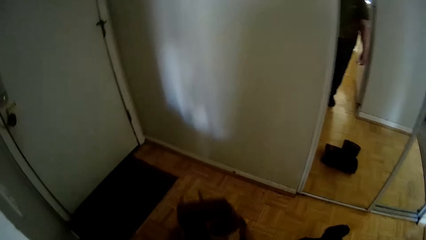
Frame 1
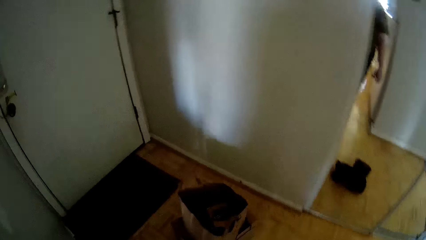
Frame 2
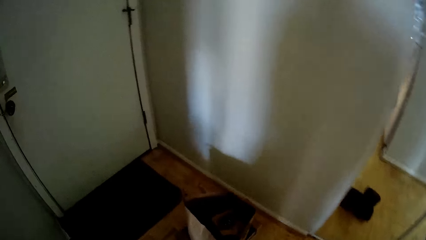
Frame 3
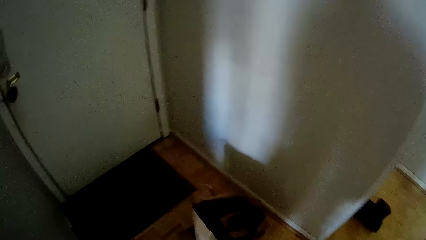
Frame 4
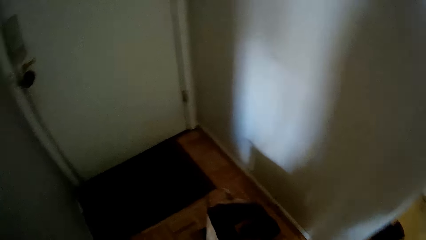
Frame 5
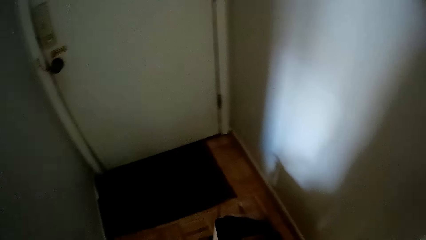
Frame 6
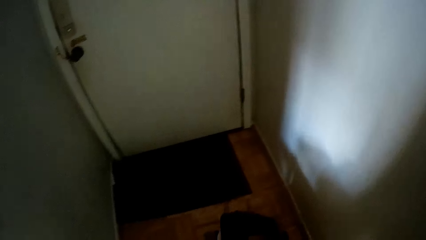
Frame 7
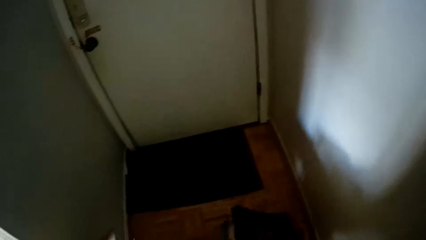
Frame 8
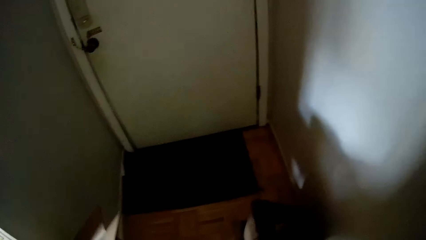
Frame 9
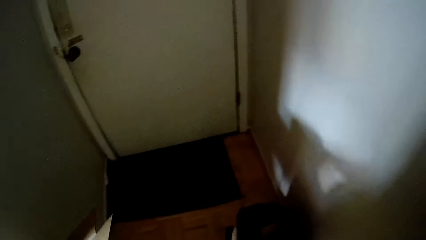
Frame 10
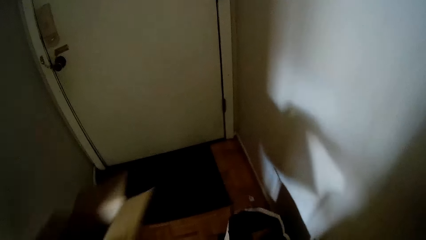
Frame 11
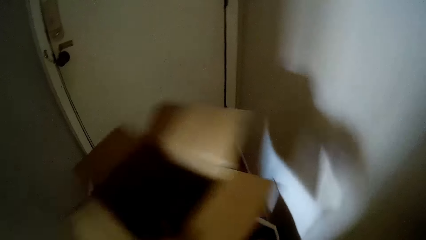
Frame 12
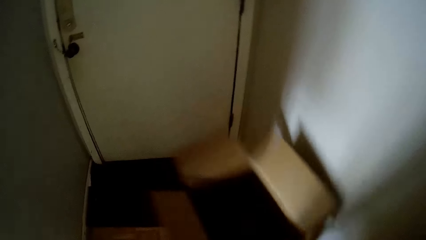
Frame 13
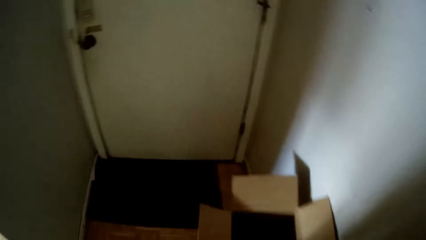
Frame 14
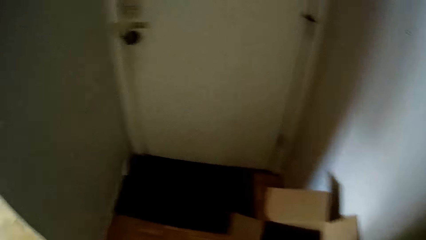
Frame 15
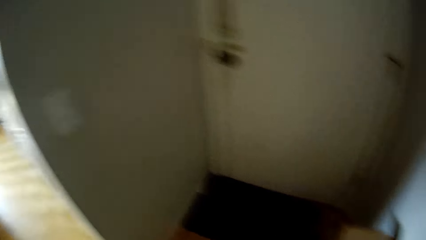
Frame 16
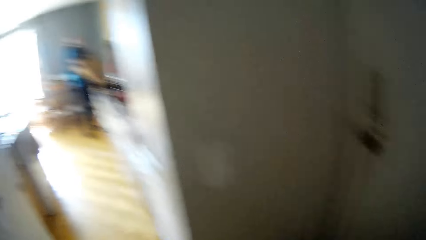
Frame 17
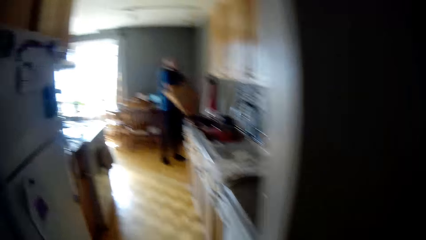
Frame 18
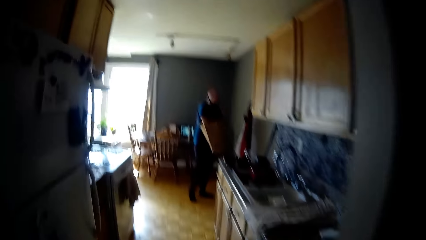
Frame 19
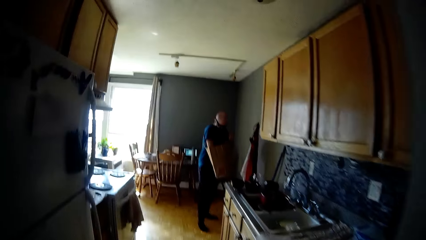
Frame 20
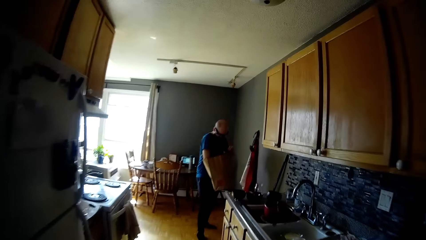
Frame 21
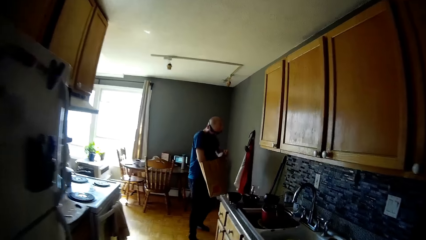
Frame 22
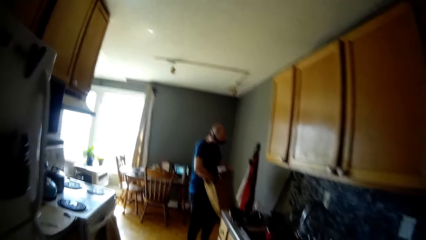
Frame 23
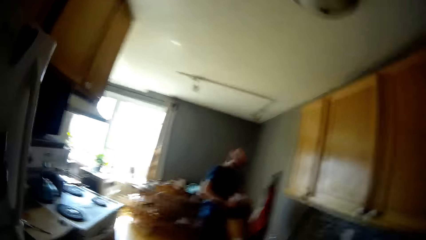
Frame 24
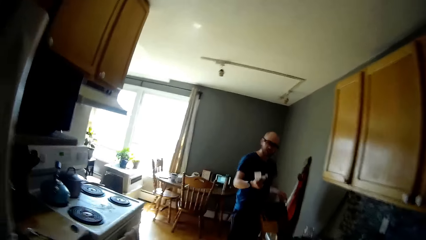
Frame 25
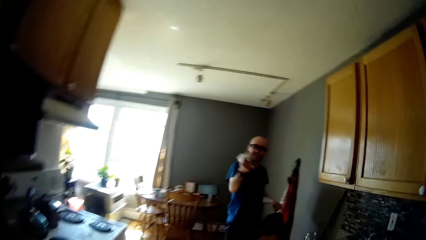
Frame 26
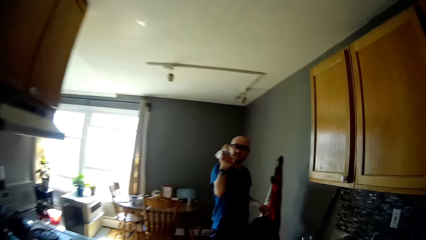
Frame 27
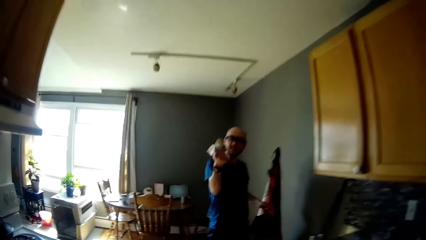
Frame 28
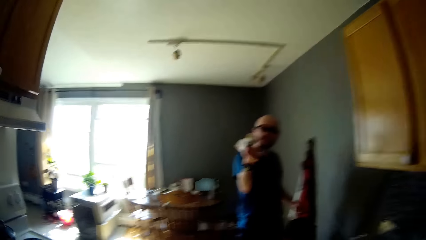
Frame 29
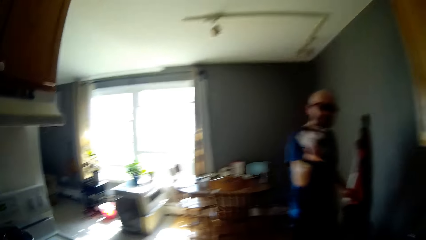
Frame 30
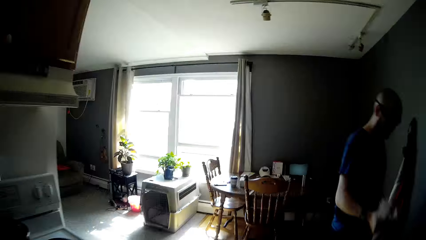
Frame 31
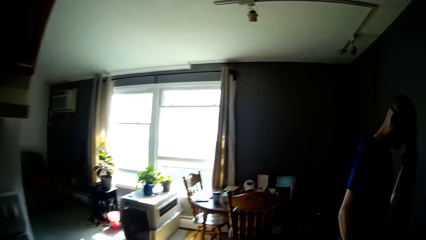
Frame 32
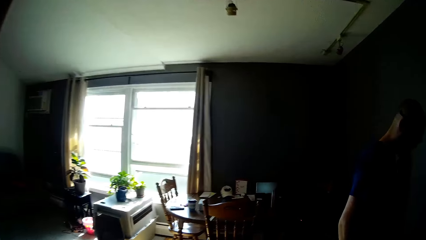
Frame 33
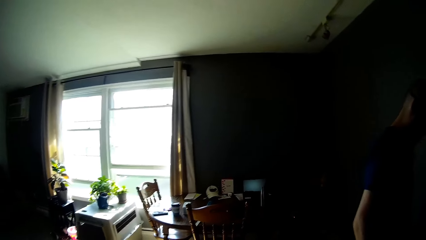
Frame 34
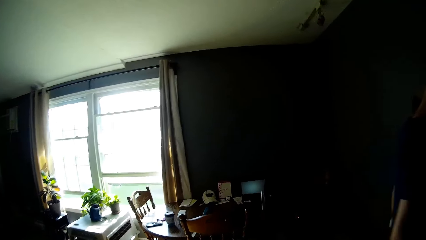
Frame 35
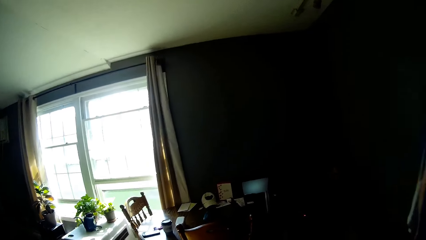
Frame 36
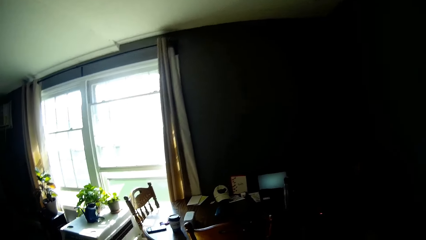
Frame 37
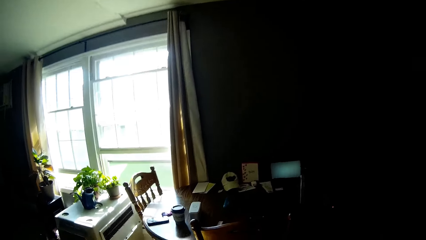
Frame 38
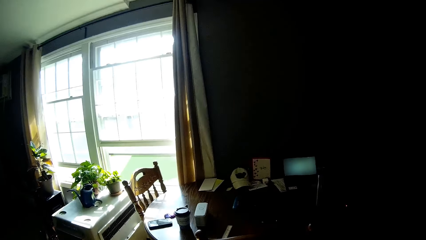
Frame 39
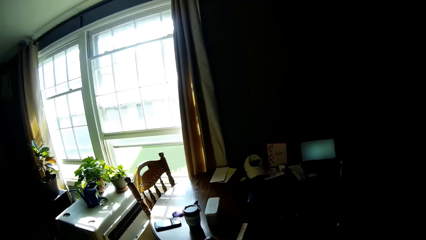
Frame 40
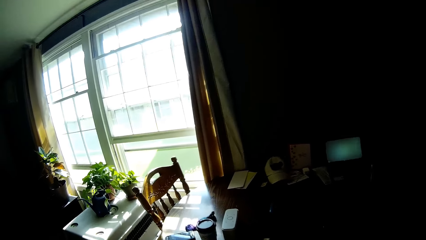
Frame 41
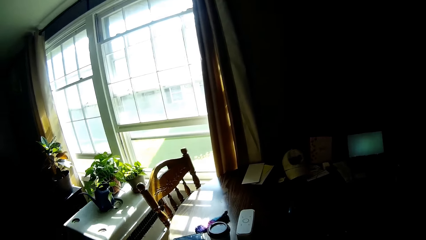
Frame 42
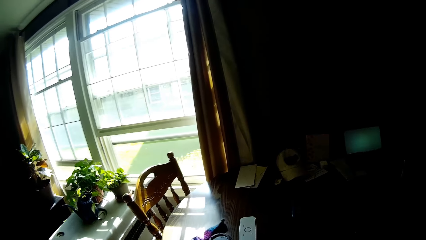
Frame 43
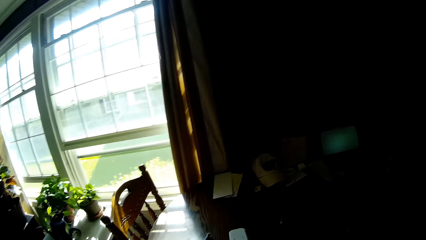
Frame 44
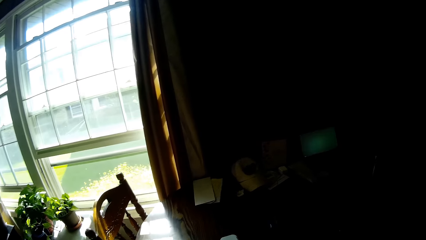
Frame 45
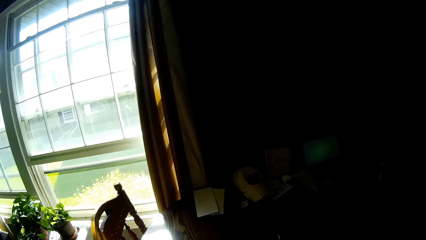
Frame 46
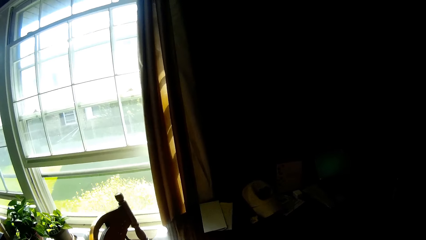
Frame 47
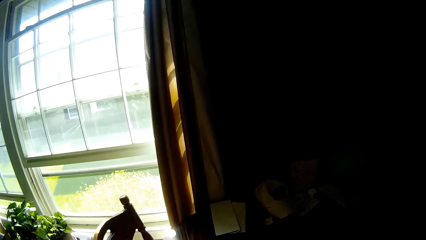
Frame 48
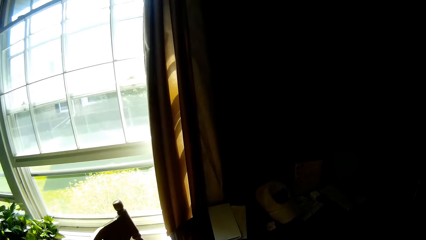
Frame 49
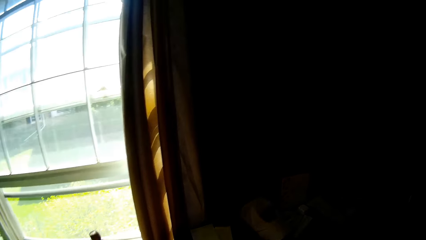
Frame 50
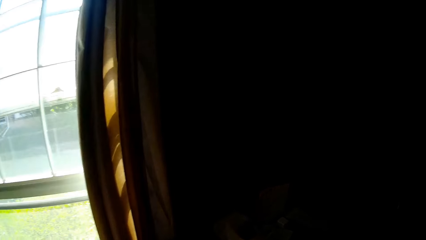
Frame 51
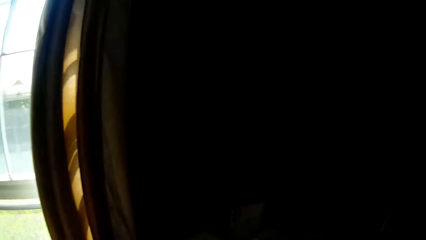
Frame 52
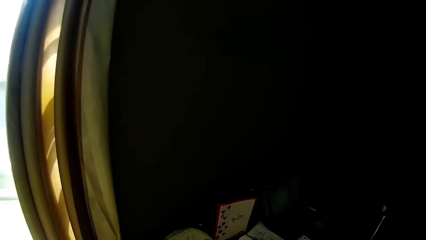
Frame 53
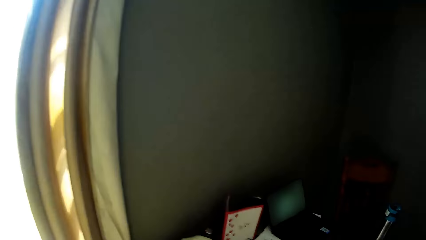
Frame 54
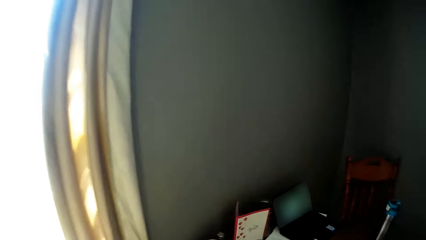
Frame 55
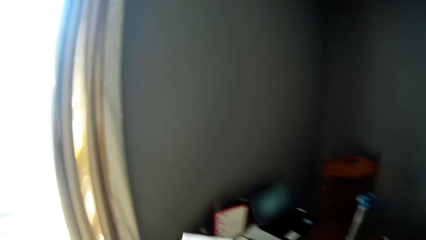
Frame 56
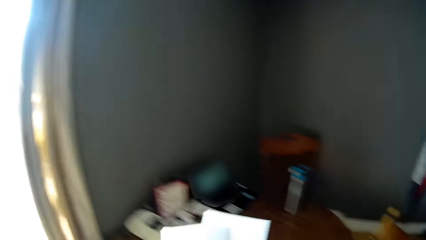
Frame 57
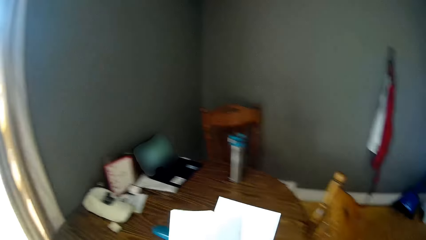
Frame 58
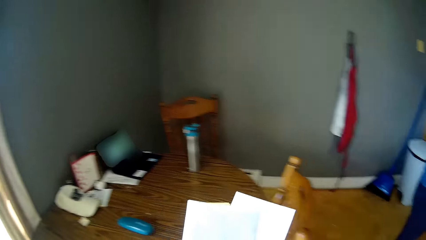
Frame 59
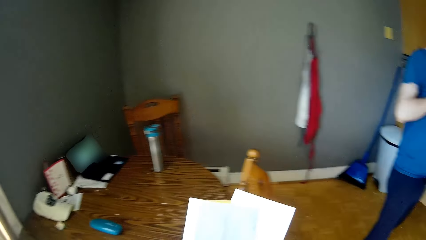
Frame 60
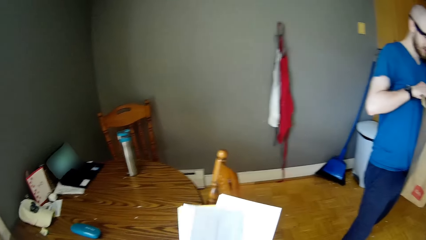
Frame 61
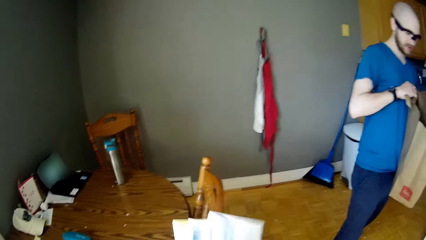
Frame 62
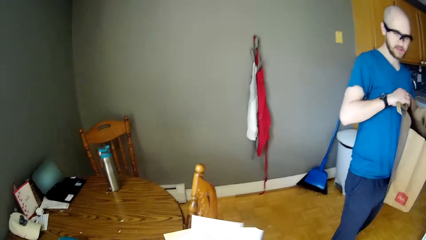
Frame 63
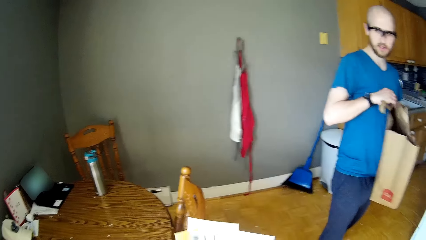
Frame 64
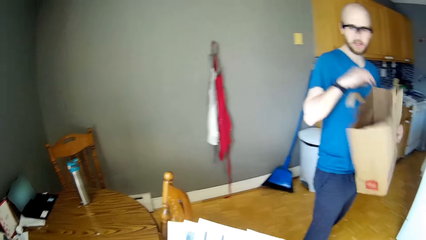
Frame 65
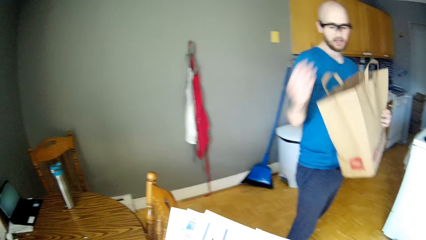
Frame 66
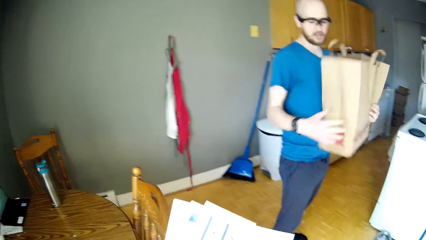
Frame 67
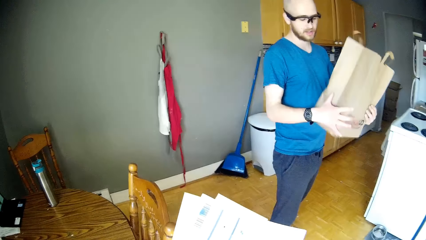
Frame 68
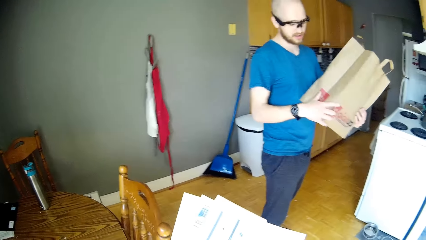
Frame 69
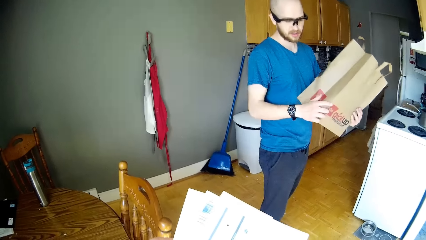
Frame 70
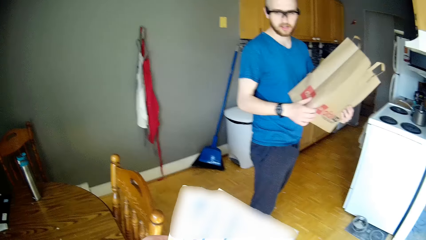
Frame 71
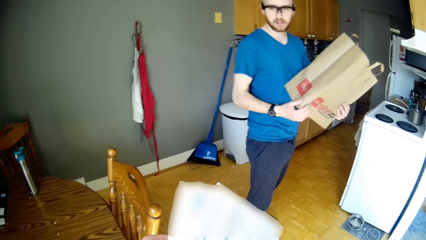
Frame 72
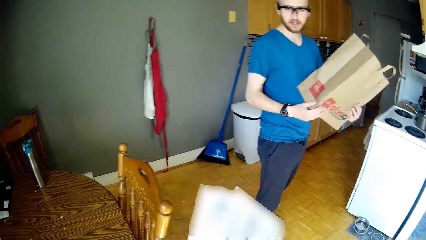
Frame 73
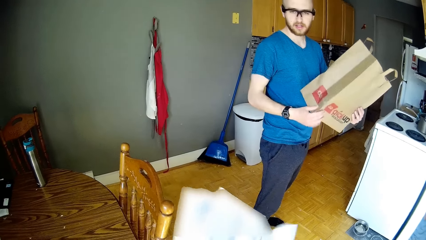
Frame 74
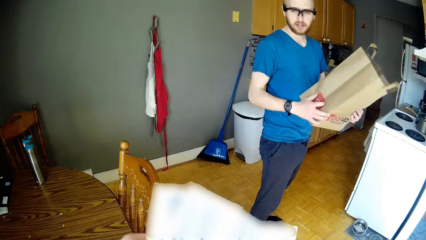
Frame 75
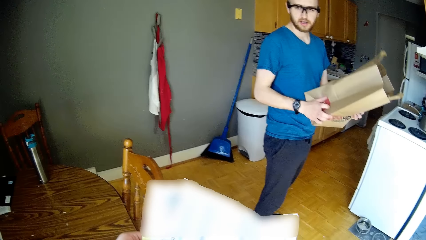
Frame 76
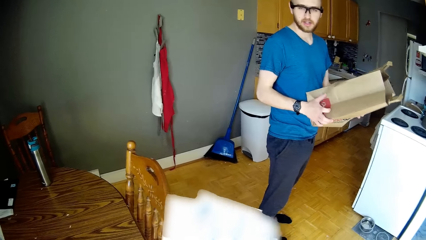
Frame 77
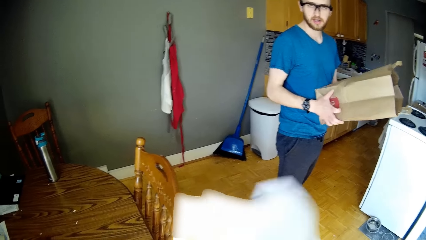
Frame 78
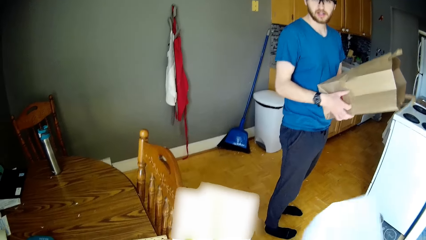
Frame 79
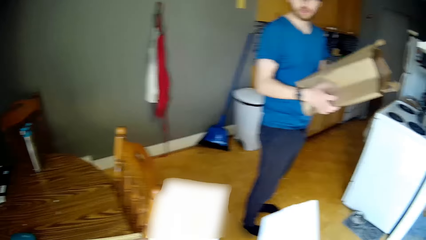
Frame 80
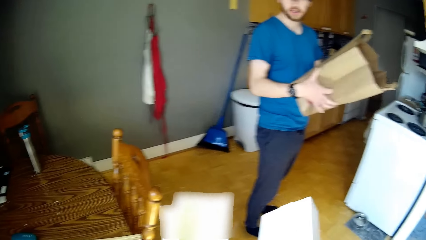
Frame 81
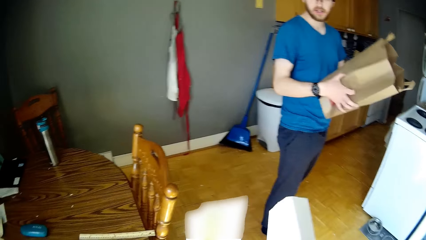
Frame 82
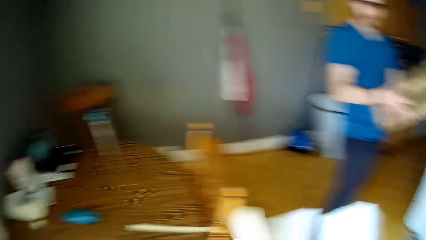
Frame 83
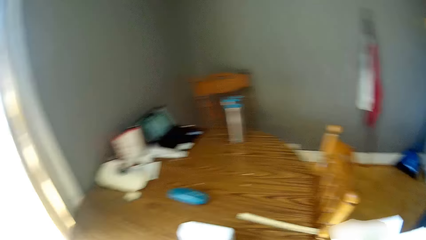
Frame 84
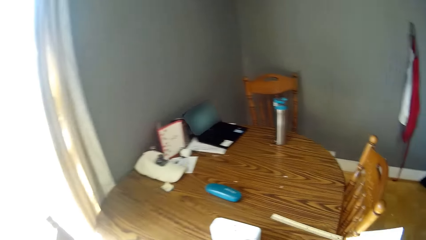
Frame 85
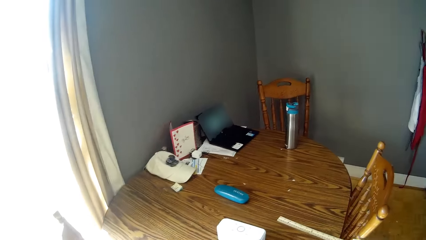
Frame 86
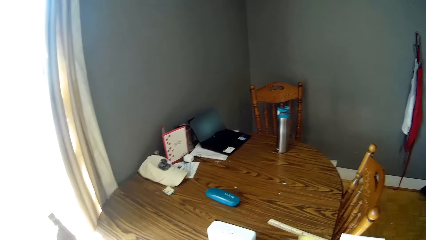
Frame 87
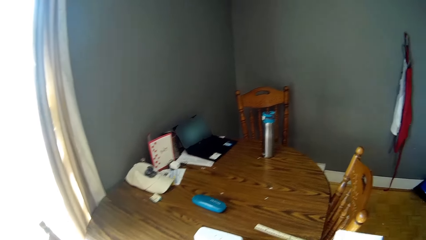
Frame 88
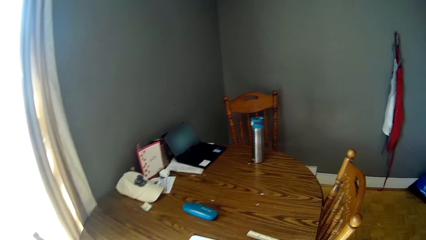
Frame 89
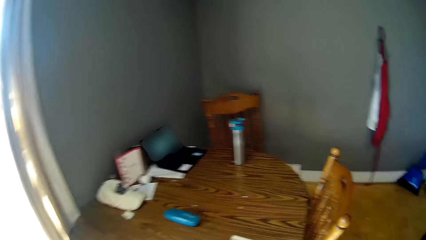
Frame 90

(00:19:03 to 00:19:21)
The camera wearer drops a carton on a stack of paper bags with her left hand. She walks around. A man picks receipts from a paper bag with his right hand. The man shows the camera wearer something. The camera wearer walks around. She picks up the papers on the table. She stares at the papers. The man holds the paper bag in both hands. The camera wearer checks the papers.
